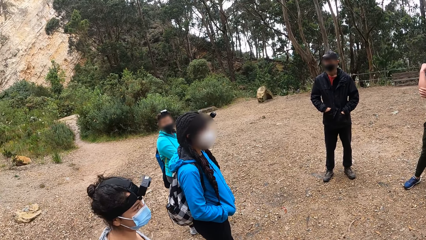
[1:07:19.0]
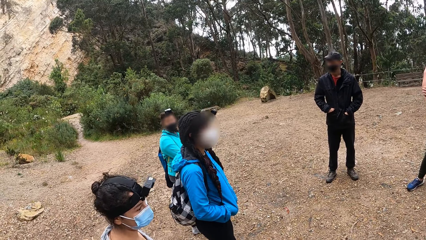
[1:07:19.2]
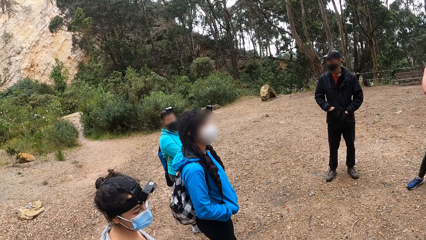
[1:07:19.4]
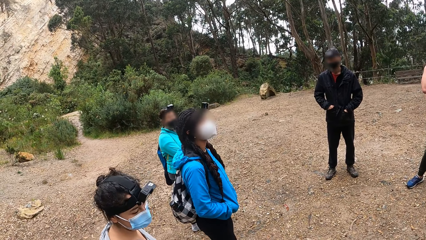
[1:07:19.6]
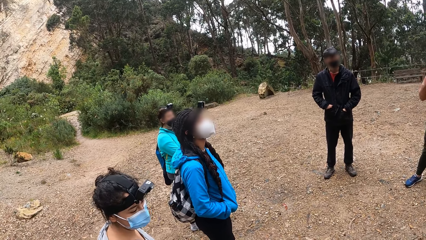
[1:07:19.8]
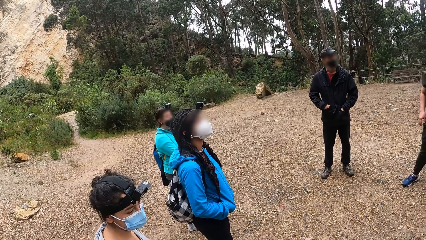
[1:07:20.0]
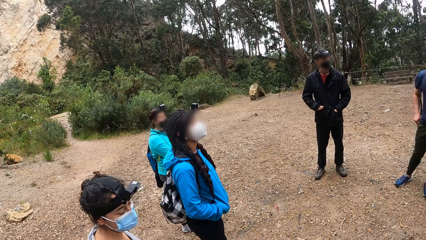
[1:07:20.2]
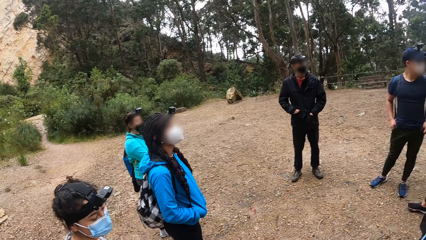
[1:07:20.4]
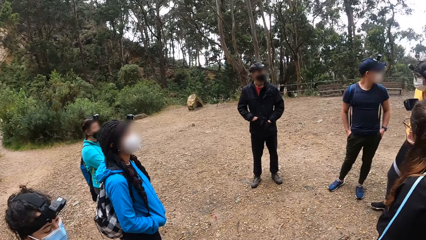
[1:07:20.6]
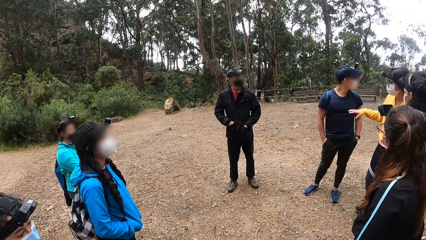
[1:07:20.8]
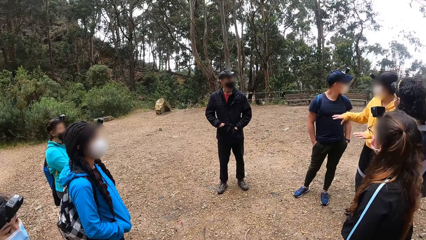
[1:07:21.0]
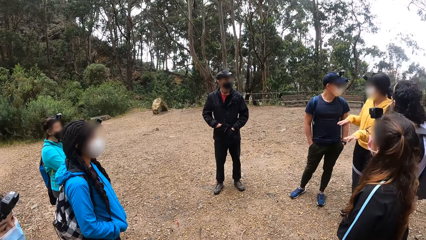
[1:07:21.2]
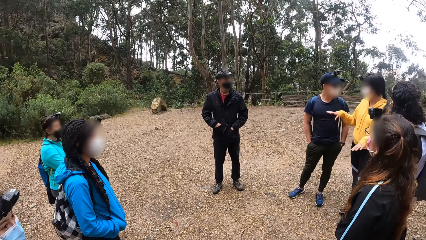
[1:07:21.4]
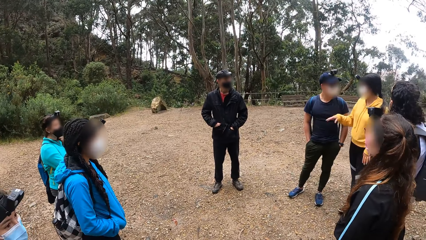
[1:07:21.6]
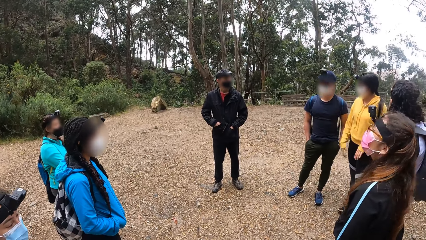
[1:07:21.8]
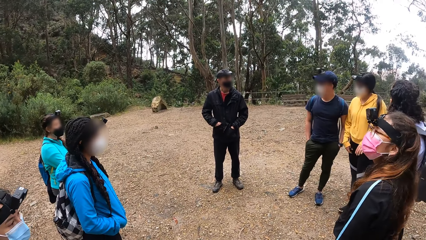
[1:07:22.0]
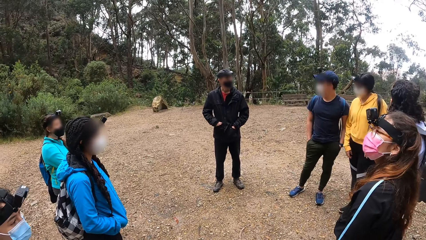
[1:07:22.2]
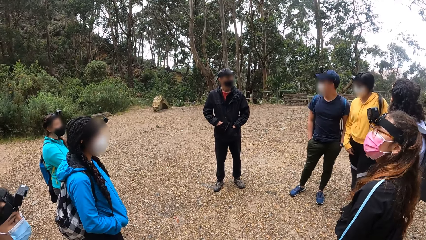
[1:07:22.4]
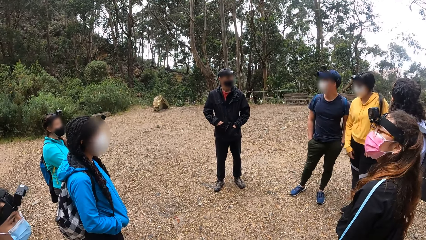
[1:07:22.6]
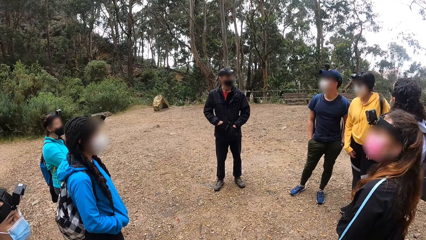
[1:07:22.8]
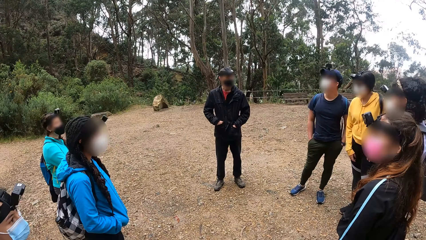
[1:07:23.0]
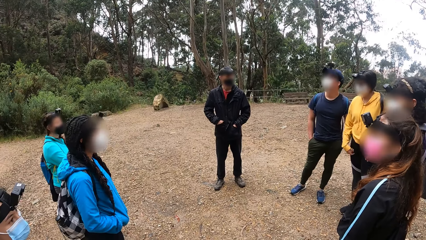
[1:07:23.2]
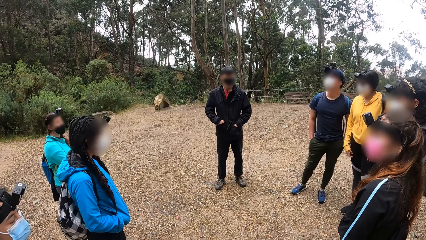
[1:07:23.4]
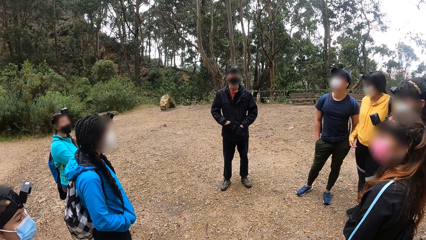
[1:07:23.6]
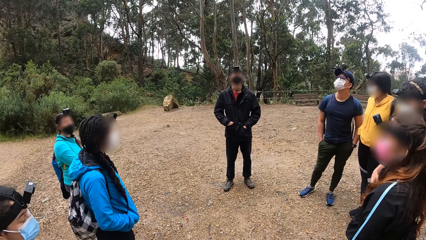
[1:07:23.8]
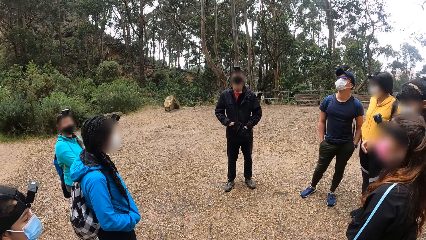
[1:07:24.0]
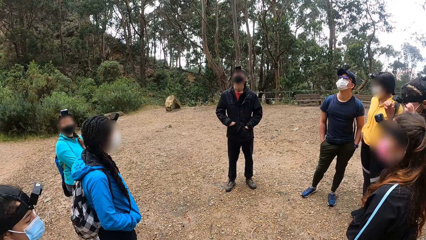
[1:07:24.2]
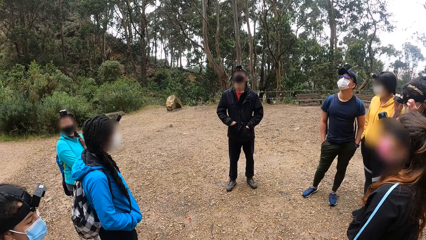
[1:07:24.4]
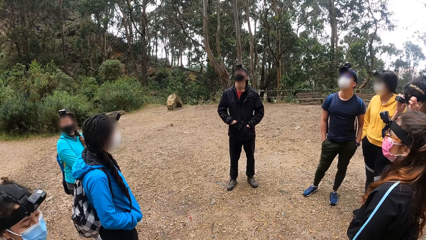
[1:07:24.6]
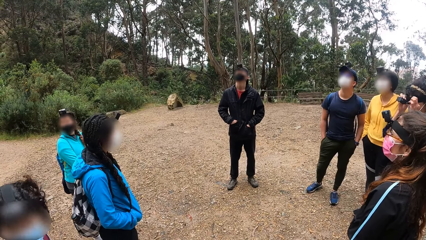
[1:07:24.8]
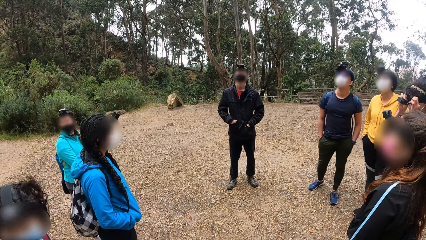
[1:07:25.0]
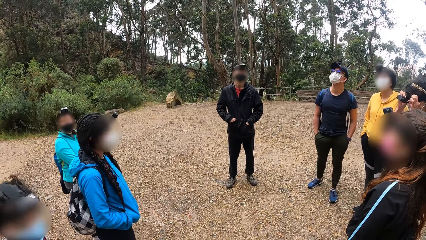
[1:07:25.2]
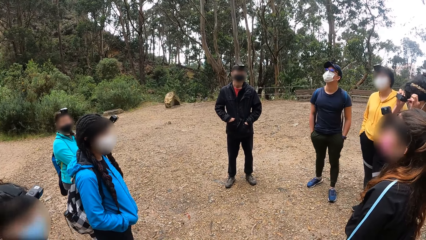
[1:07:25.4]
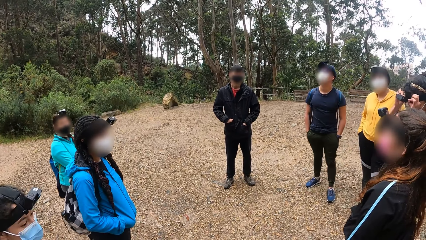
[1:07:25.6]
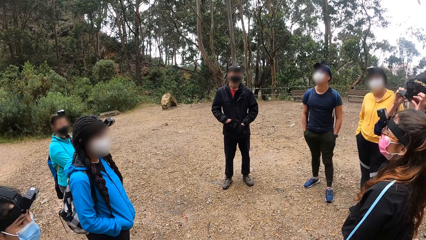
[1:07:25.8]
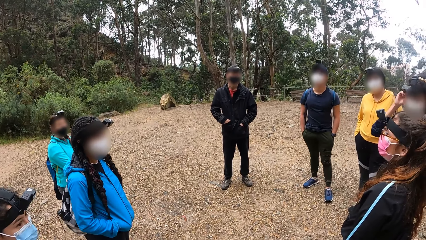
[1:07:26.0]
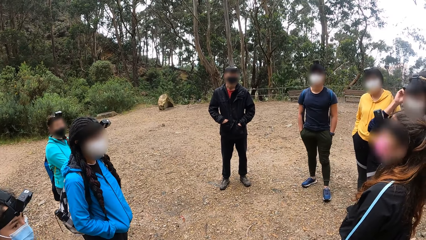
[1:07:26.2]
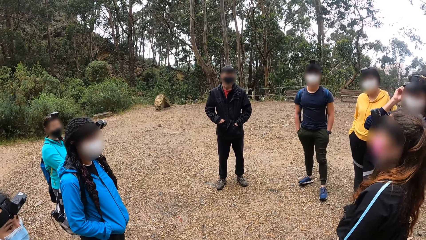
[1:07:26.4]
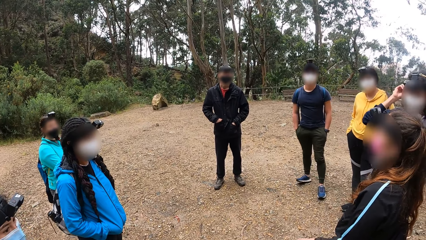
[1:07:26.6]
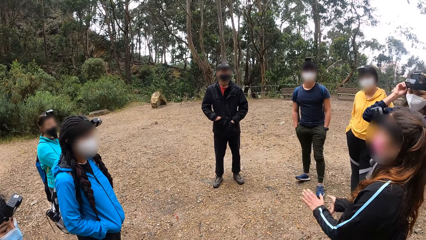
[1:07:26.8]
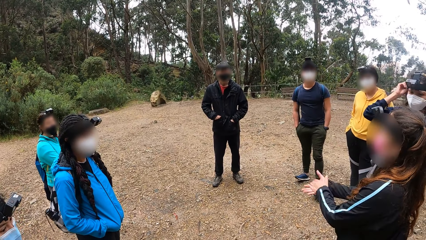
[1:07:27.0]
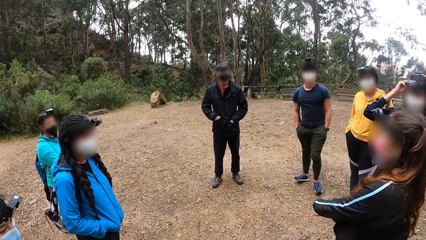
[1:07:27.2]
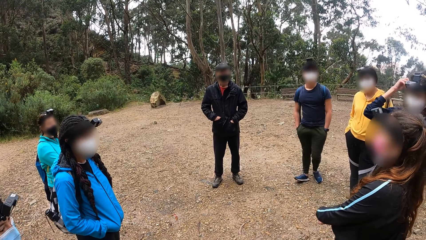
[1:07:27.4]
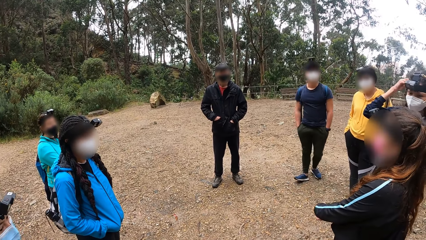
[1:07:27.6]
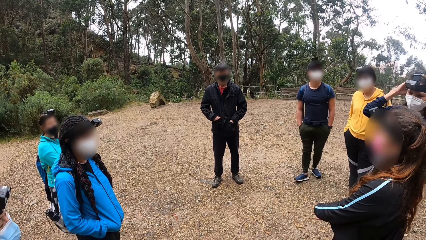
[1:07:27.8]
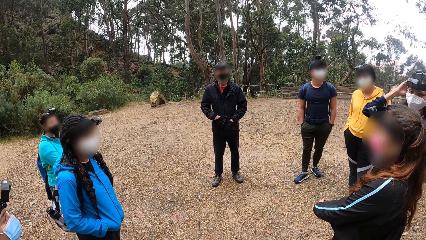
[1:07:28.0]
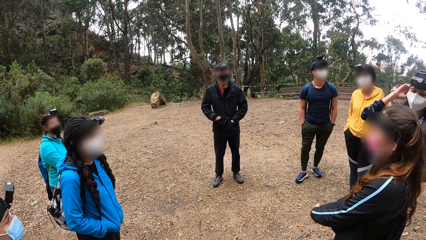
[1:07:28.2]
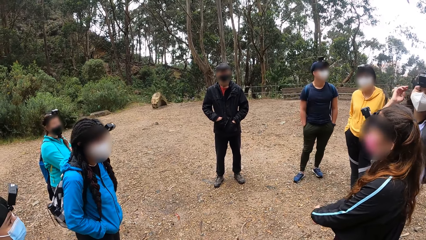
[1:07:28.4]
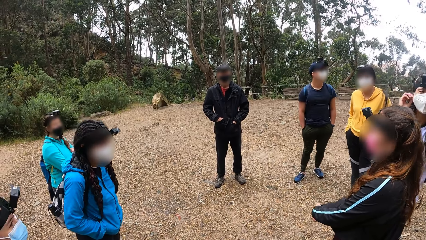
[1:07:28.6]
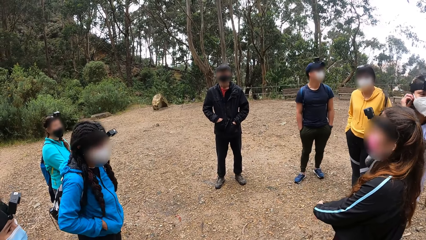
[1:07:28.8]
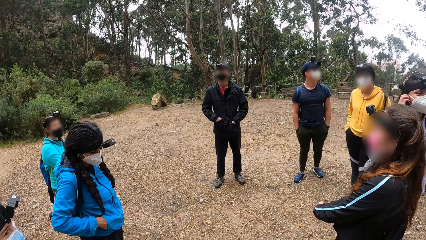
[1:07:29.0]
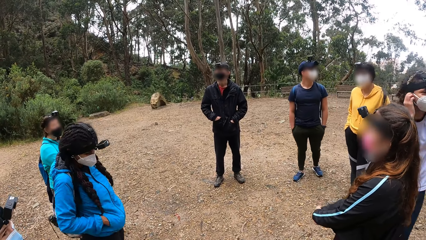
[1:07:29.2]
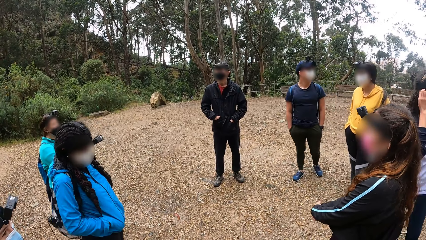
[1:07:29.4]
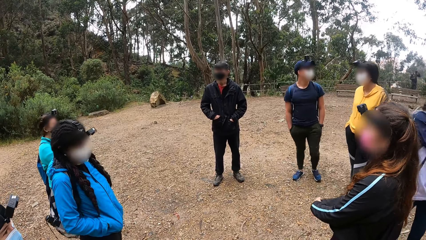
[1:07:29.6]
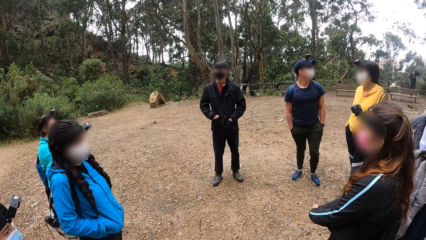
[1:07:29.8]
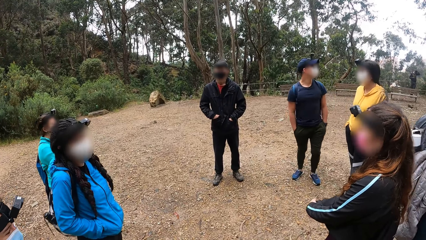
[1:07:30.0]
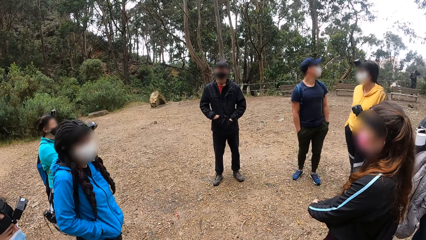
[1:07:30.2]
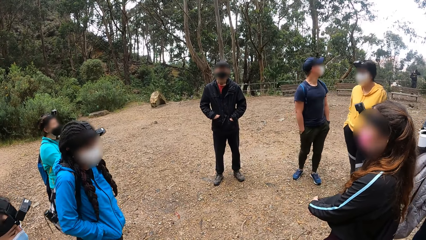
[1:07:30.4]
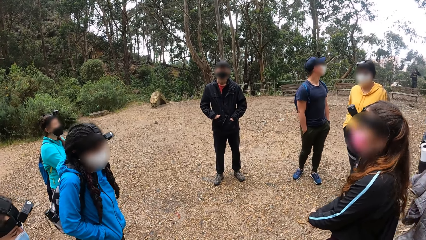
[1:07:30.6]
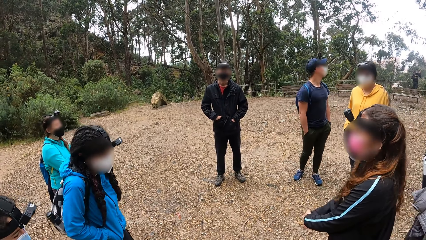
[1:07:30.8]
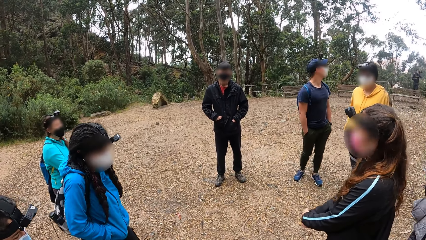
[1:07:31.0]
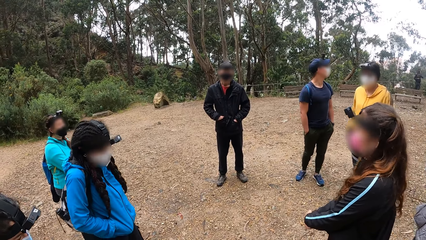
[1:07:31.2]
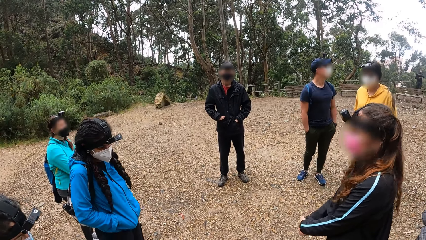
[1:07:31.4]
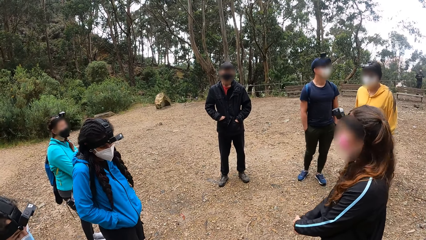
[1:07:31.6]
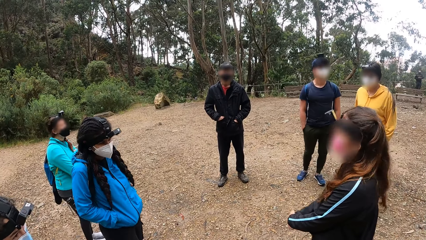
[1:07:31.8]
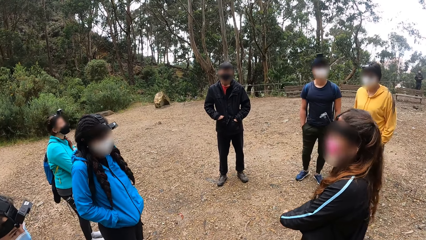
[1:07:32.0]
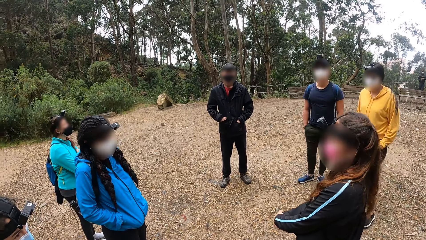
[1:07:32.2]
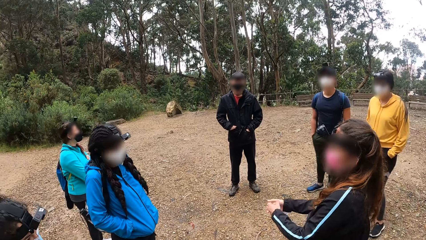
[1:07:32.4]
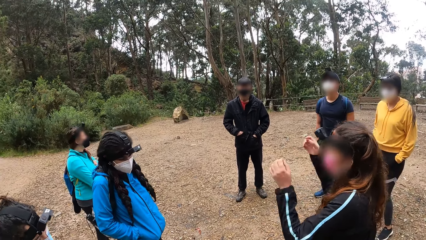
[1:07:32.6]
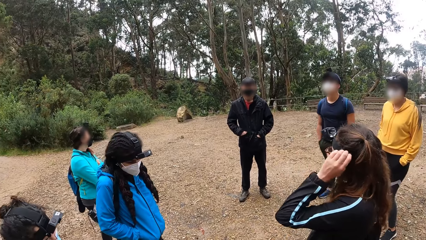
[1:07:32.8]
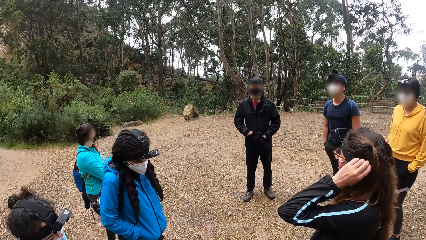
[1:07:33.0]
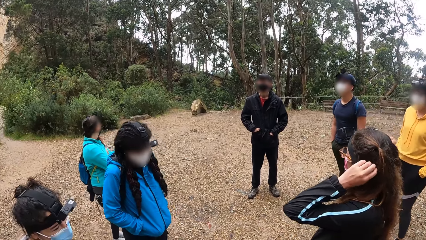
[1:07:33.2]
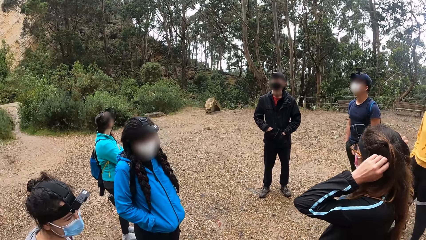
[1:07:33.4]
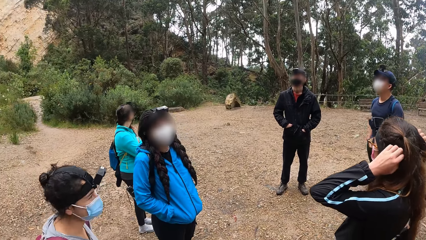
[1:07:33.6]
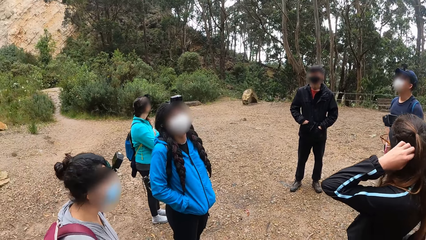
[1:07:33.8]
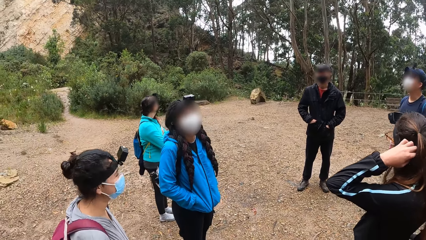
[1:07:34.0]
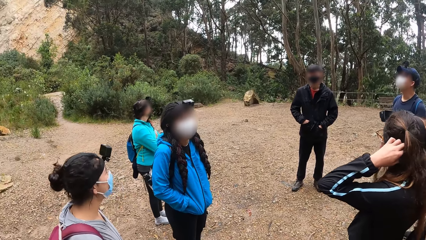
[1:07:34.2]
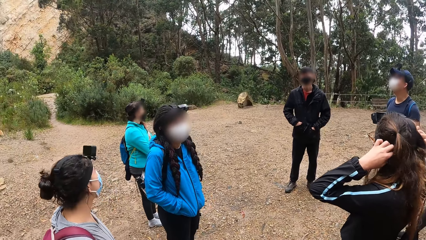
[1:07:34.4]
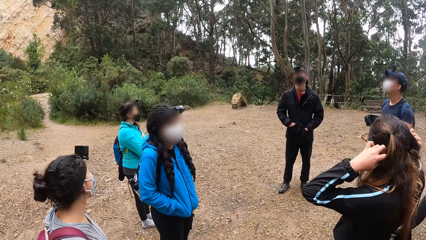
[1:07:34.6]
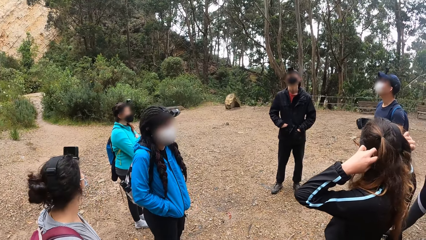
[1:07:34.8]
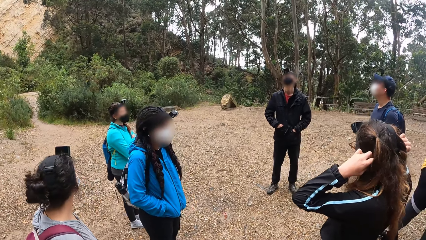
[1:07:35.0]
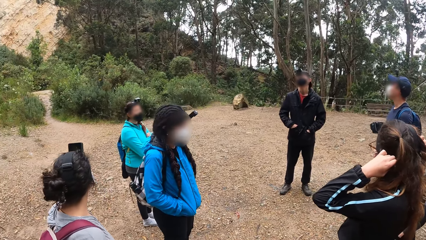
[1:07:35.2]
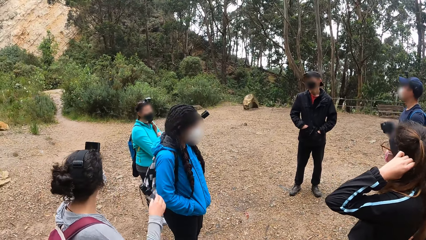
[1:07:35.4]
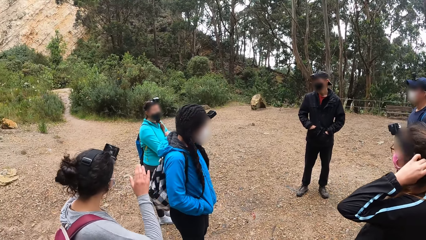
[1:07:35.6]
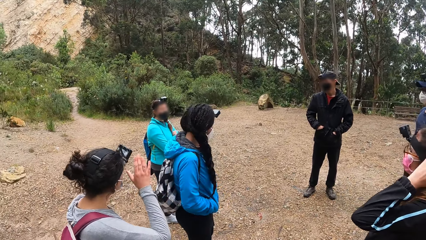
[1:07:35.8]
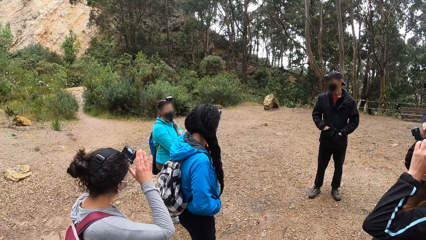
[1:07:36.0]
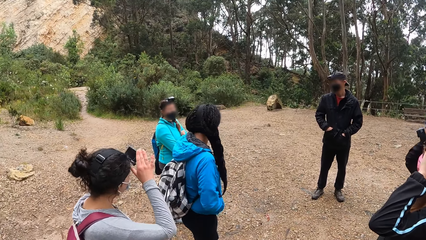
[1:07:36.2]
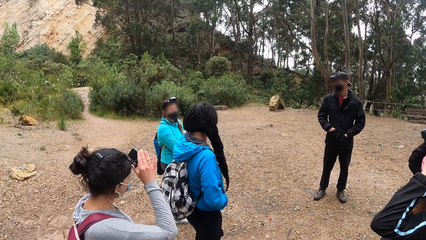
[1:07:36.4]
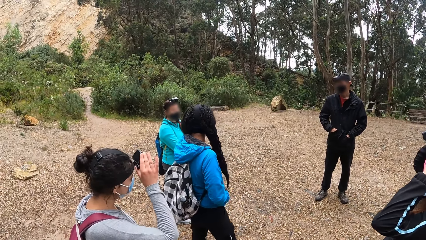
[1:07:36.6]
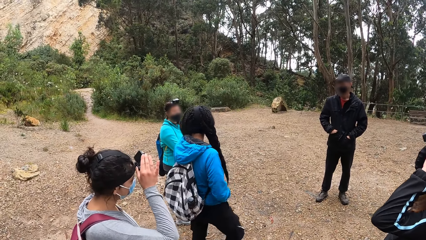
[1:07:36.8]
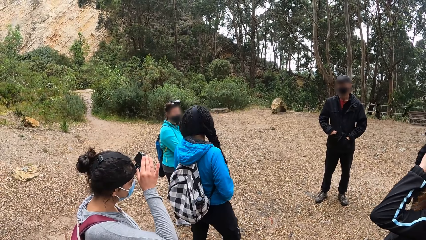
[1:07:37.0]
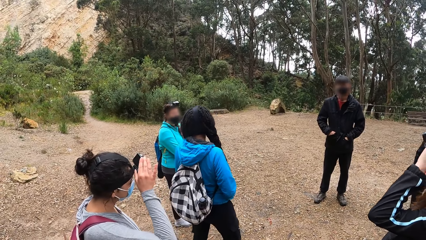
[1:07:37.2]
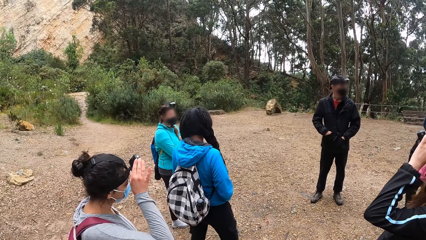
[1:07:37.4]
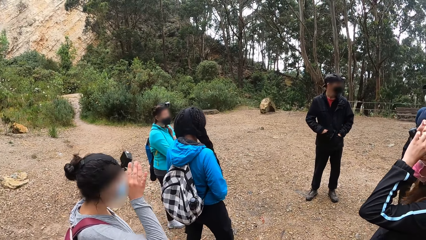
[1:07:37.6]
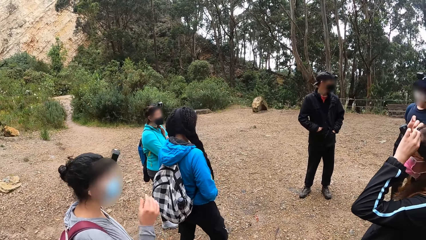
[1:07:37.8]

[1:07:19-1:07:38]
A person converses with another person. The first person scratches the thigh. A third person adjusts a camera. A fourth person converses with the second person. A woman raises both hands to her head. The first person adjusts the camera. Another woman raises her right hand to her face. A fifth person adjusts a camera.
